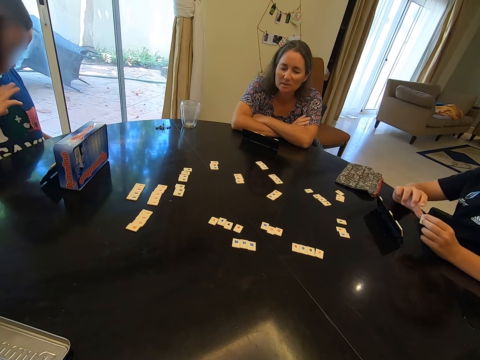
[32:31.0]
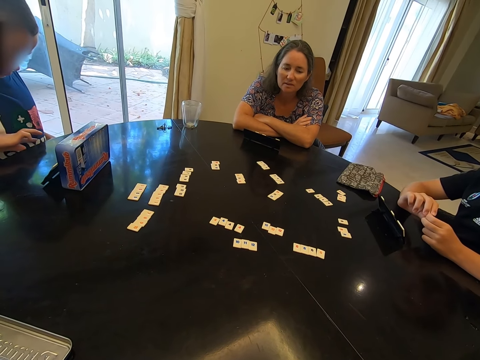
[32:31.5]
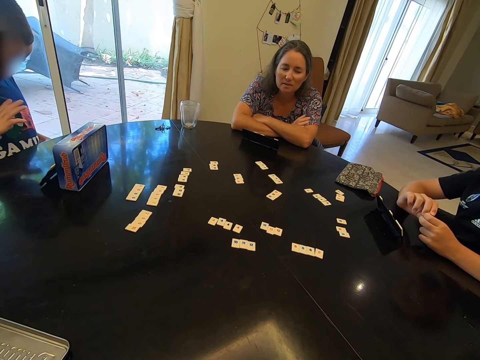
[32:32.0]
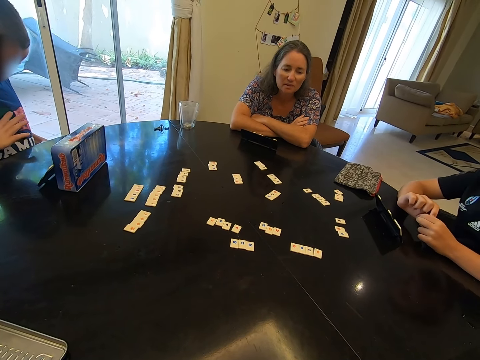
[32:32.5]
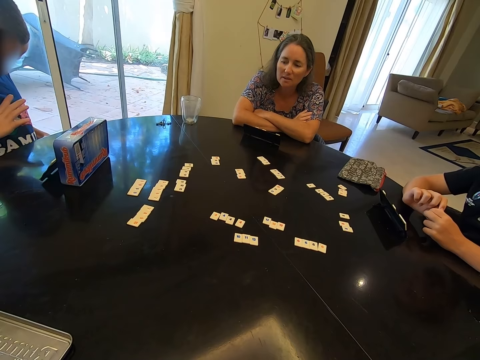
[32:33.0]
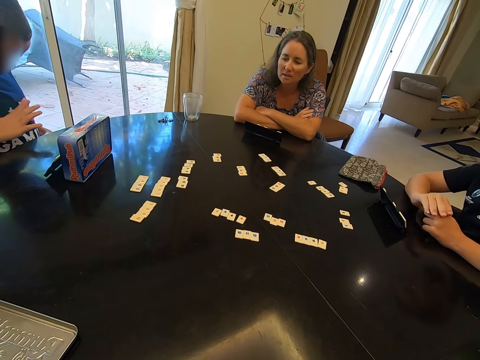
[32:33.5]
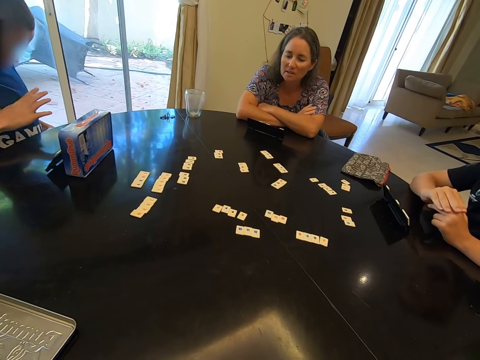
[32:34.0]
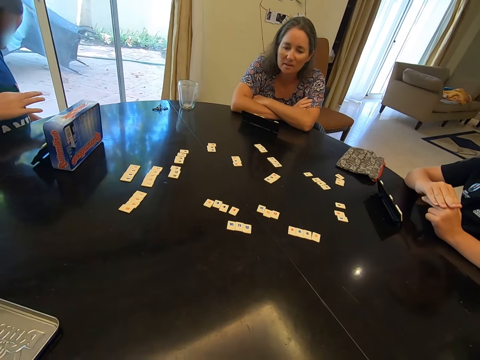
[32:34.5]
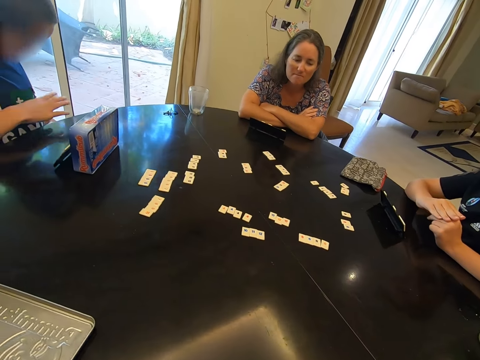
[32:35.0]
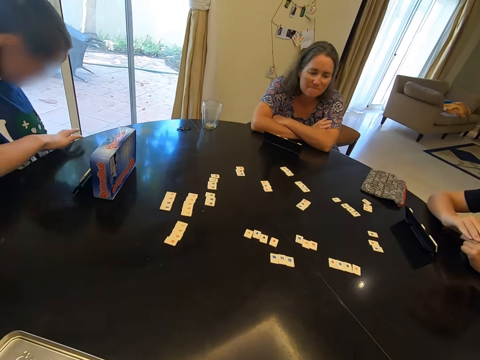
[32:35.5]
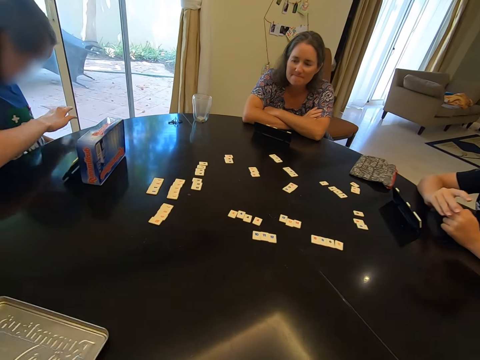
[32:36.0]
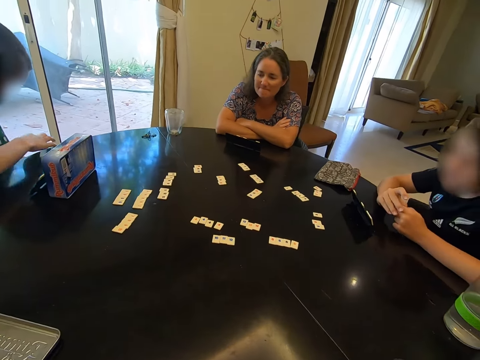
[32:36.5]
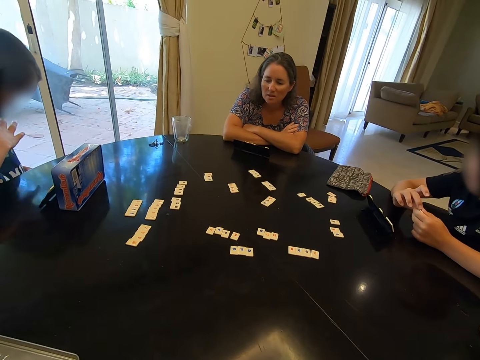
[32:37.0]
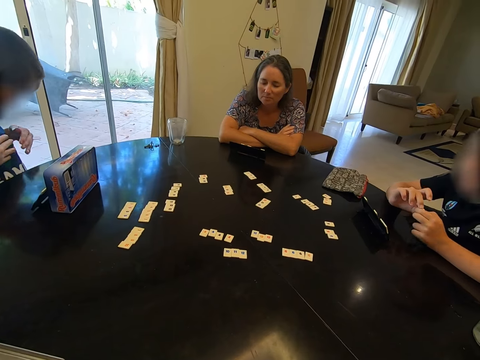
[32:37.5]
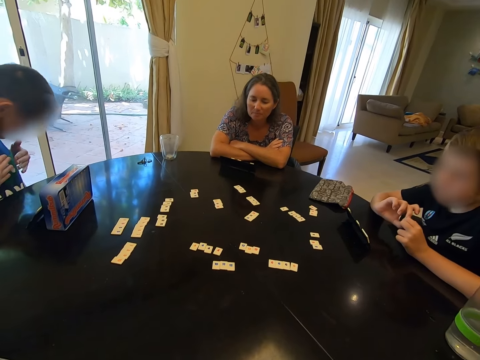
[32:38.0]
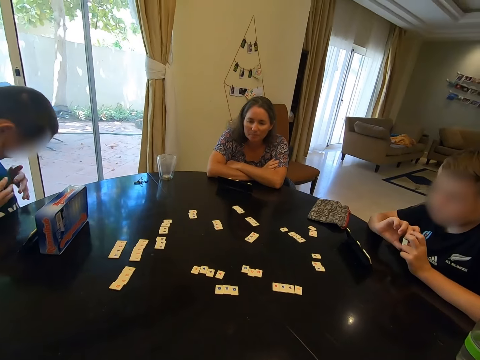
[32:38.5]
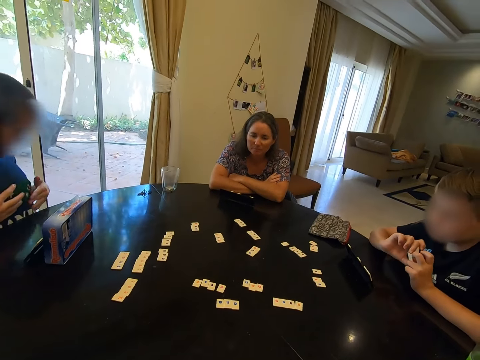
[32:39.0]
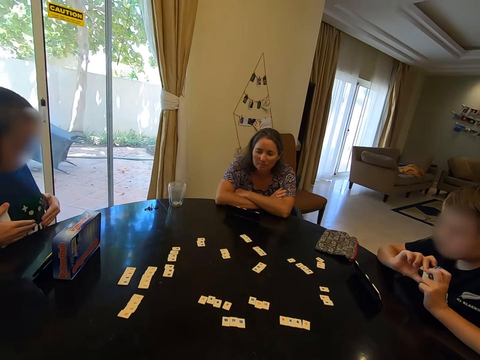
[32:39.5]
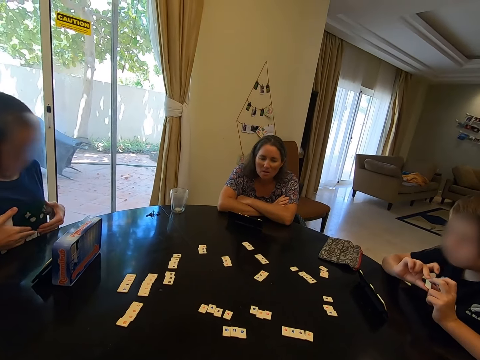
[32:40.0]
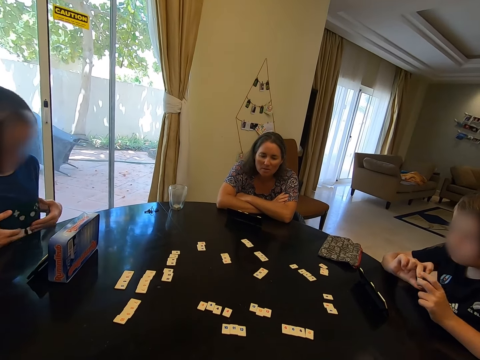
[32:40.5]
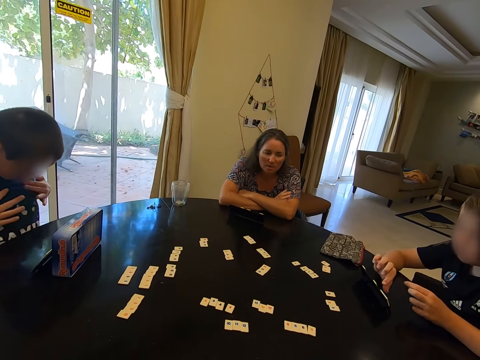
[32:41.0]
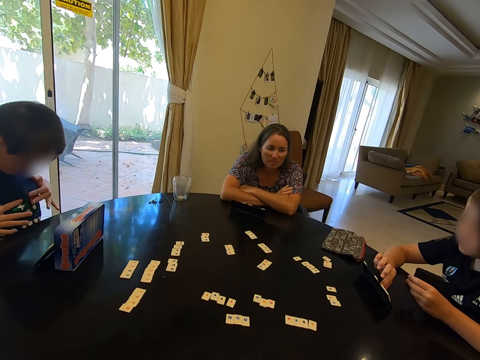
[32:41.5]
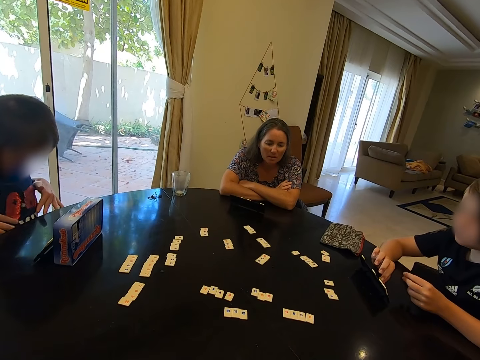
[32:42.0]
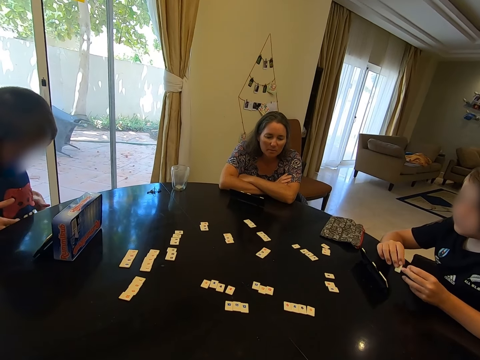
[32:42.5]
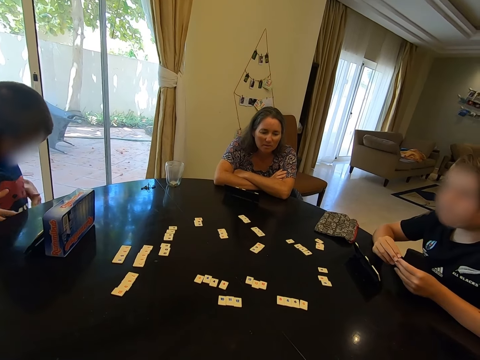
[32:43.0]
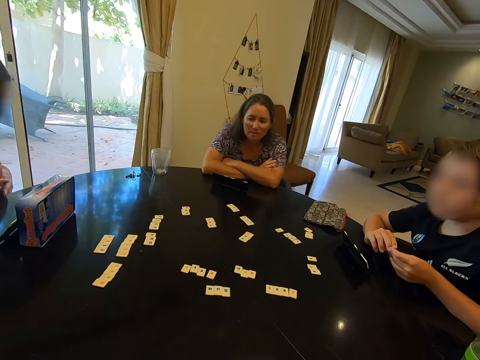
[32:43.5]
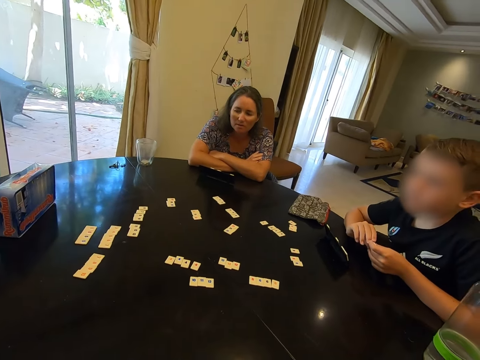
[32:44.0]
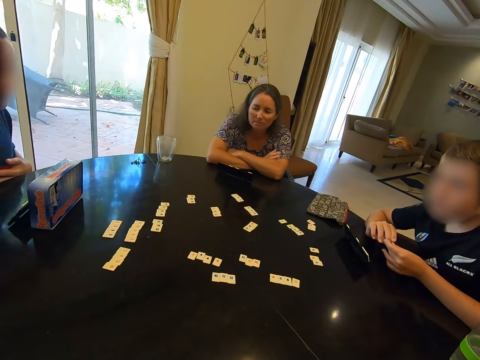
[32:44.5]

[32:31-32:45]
A child swings up the right hand. The child bends down the head in a room. The child picks up a scrabble tile. The child plays with a chest in a room.

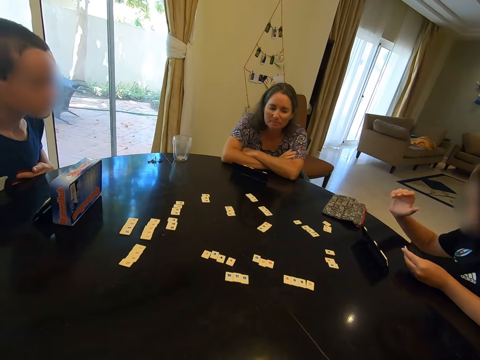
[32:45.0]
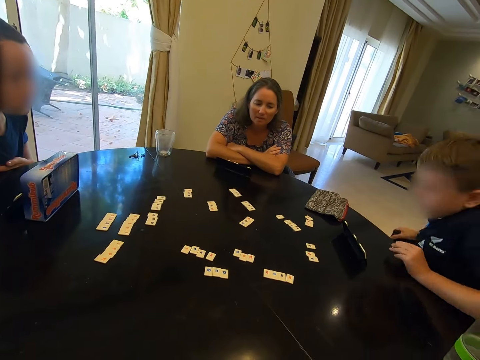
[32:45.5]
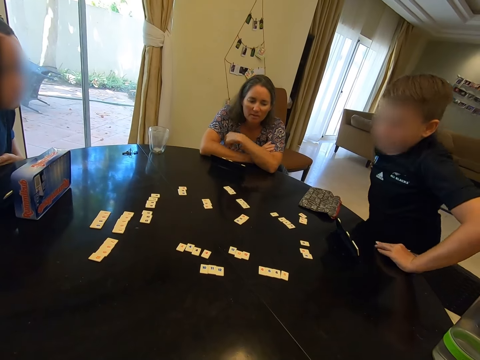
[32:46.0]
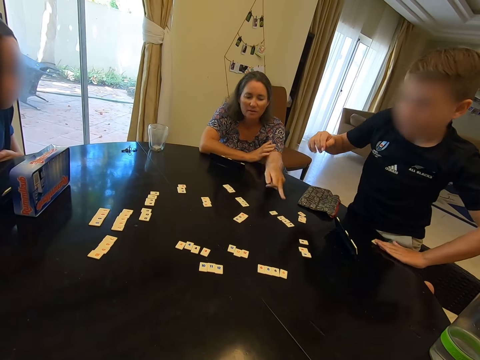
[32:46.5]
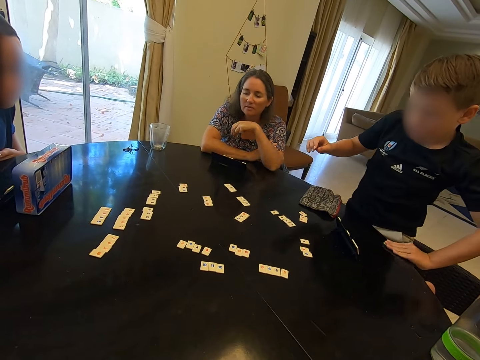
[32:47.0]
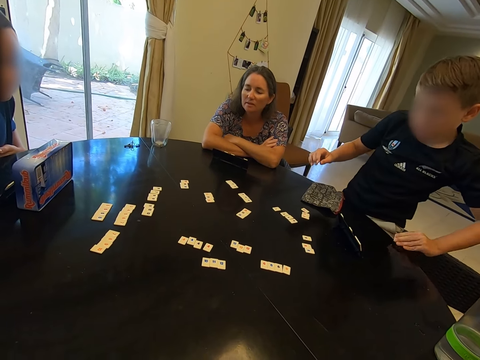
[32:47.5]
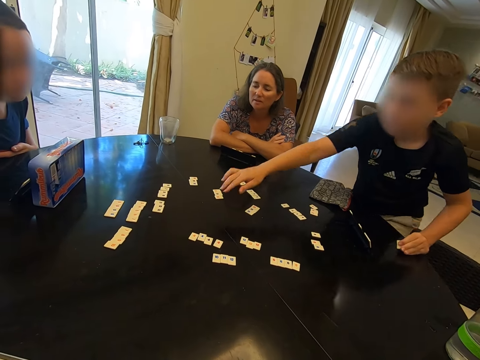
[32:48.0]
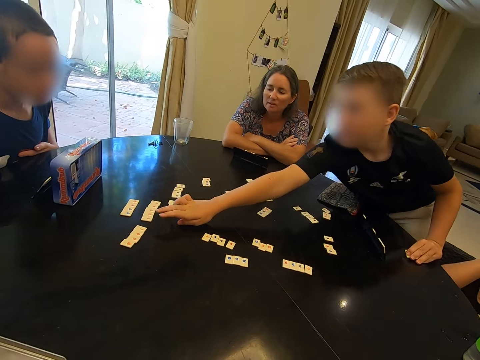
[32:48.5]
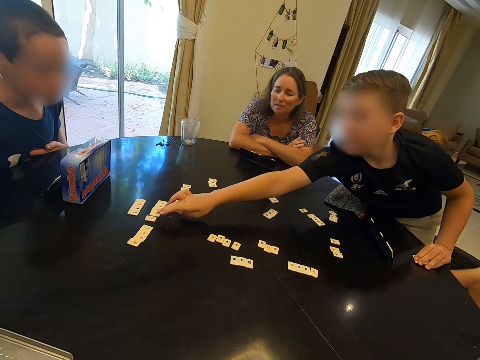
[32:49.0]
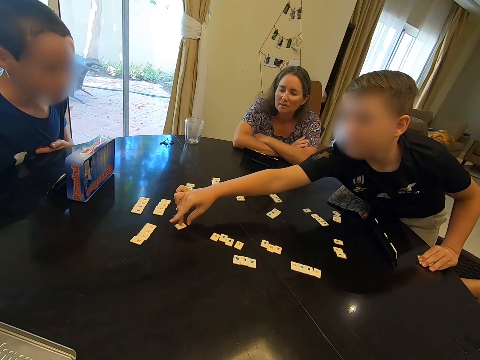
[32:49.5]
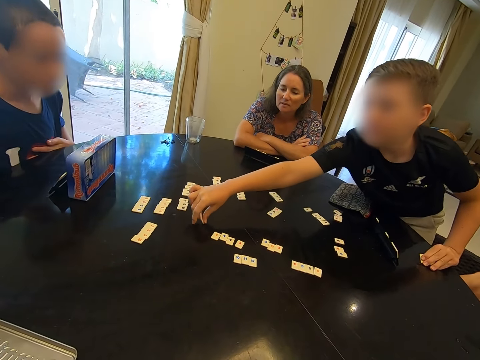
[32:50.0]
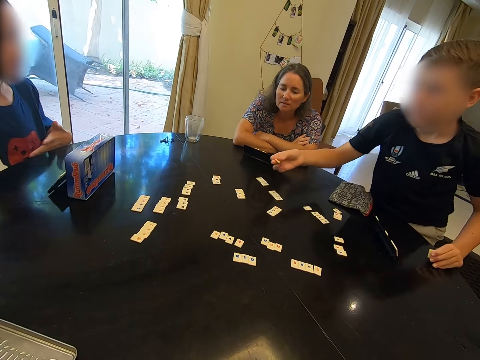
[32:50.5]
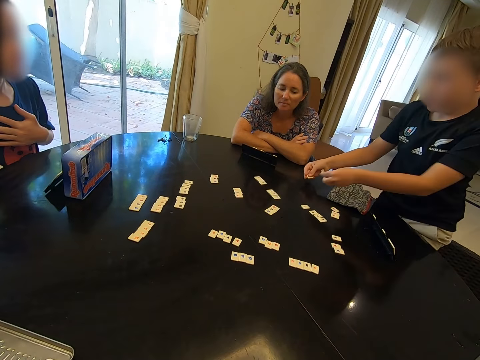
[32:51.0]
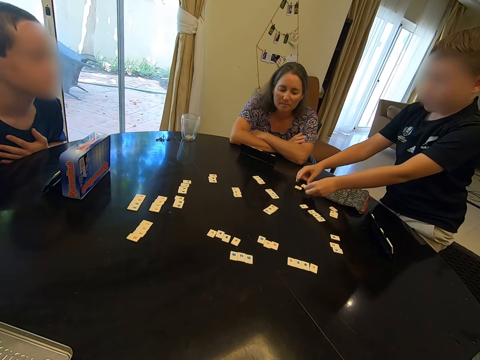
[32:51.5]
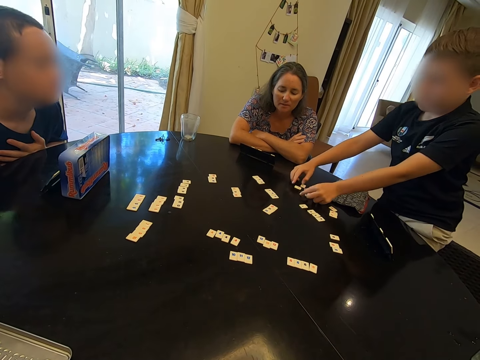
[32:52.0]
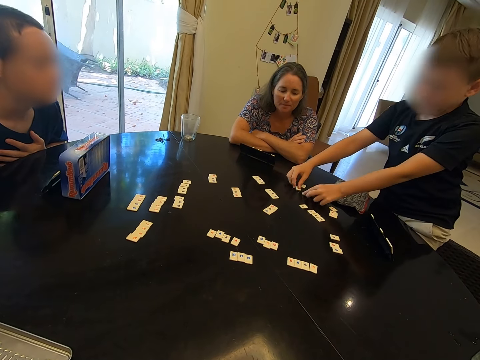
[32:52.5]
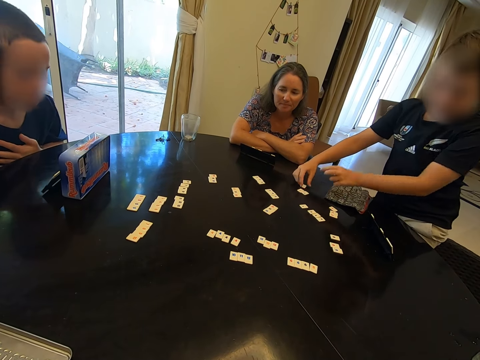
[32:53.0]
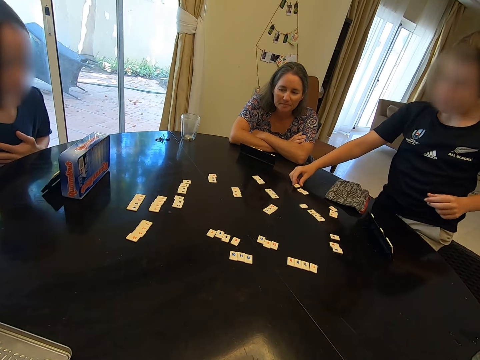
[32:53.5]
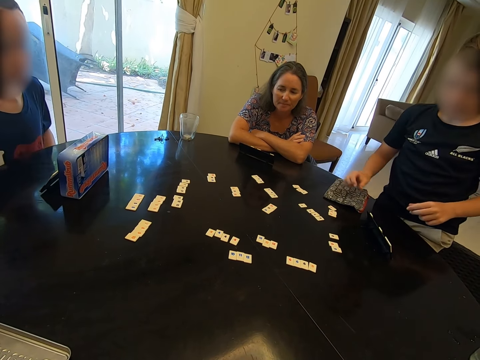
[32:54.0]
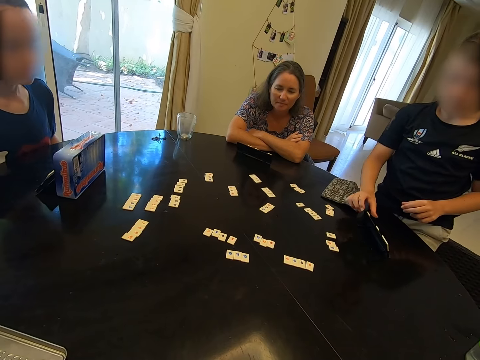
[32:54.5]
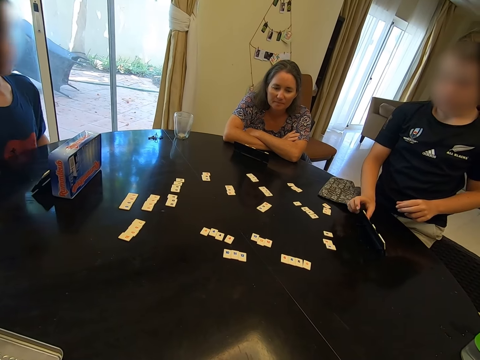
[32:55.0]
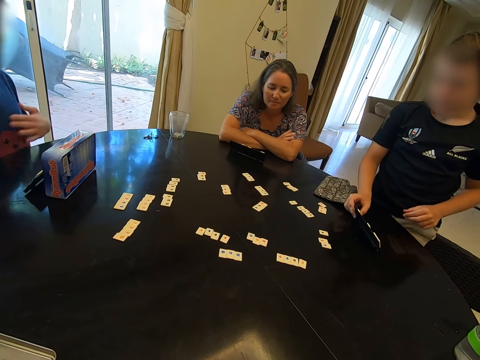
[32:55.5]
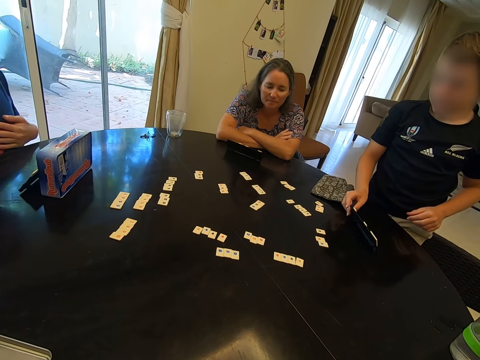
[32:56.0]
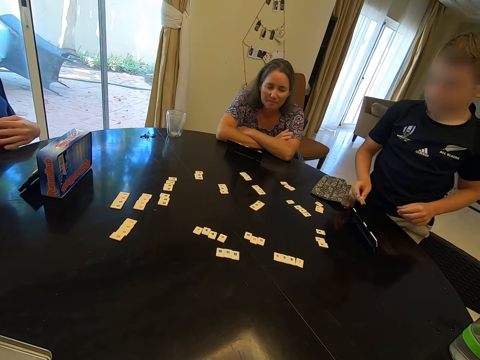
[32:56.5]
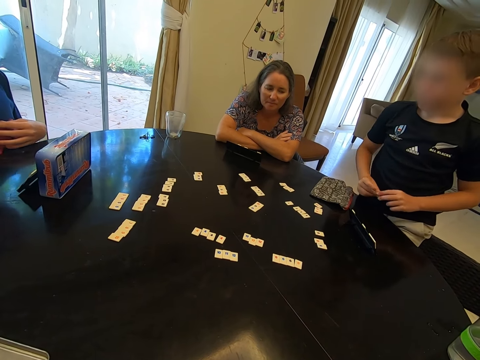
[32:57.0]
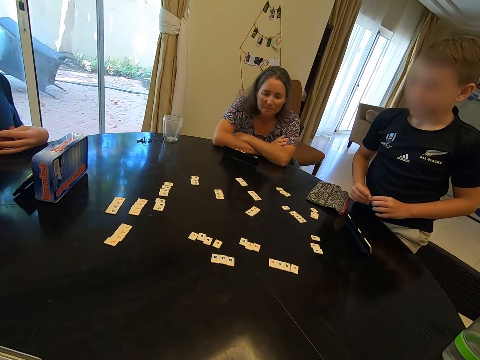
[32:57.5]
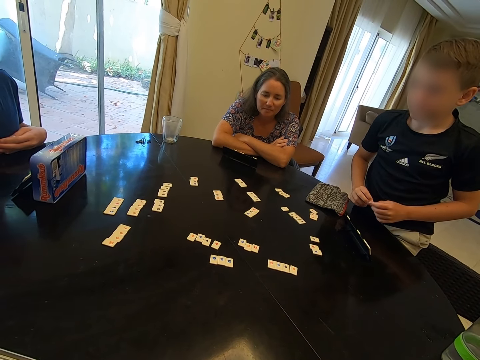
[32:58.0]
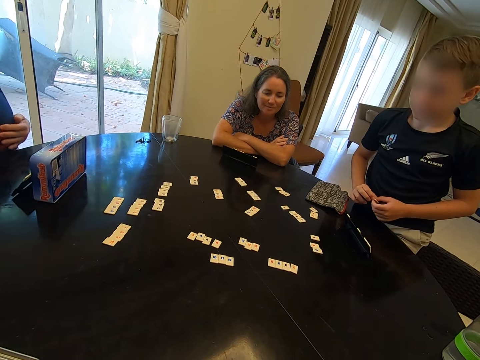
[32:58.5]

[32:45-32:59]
A child holds a chair with the right hand, holds on around the table with the left hand and sits in a good posture in a room. A woman makes a hand gesture. The woman points at a rummy board card with the left hand. The child plays a rummy board card in a room. The child pulls a scrabble tile. The child picks up a rummy board card in a room. The child drops the scrabble tiles on the table. The child puts the rummy board card together in a room. Another child talks to the first child in a room.
